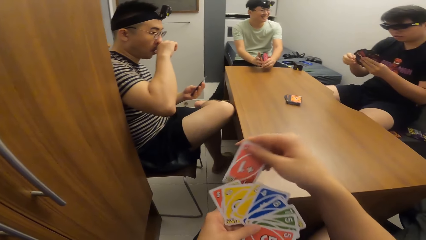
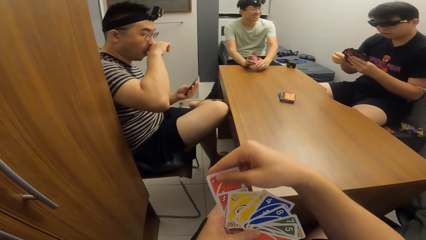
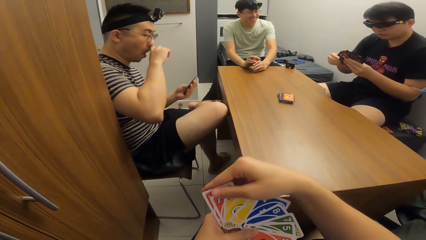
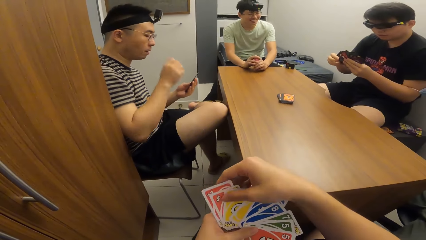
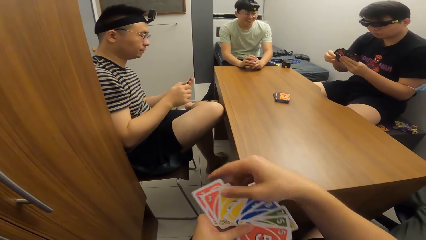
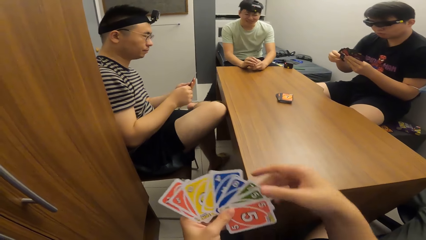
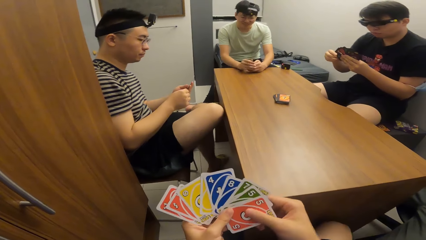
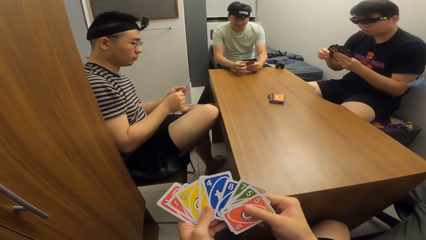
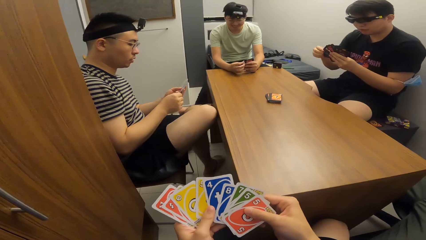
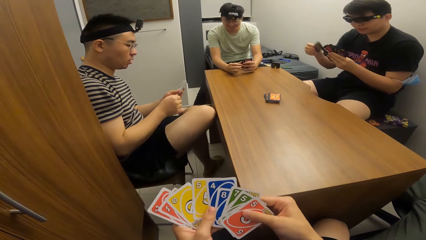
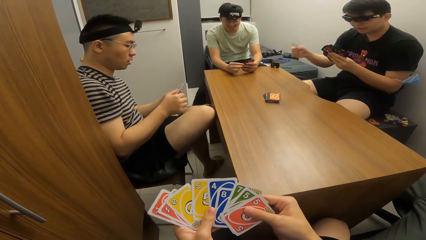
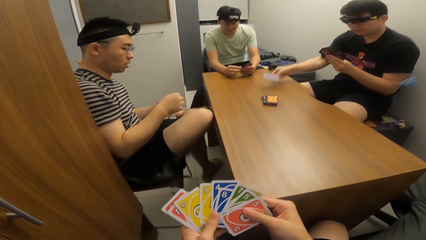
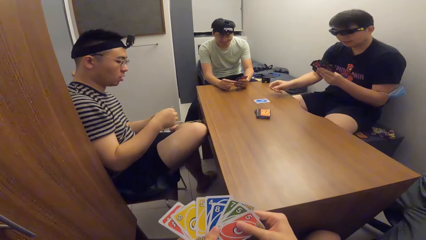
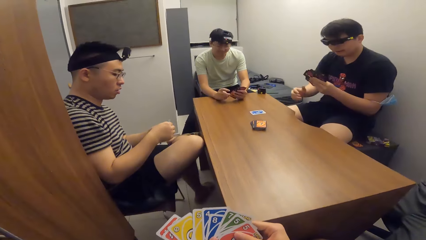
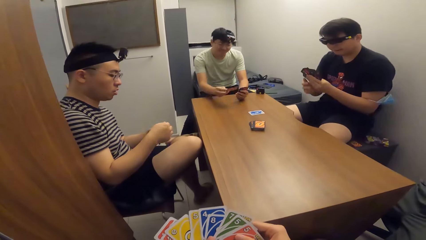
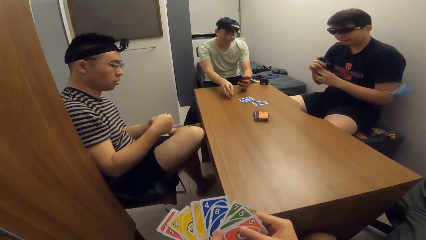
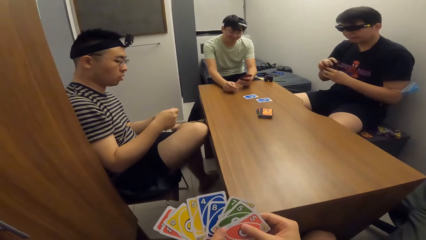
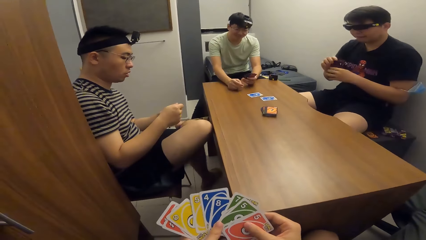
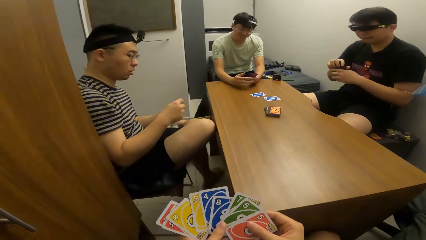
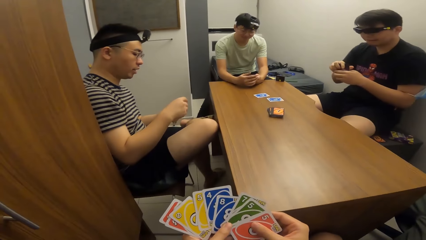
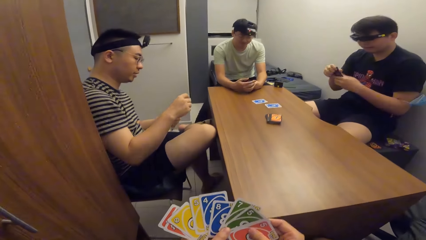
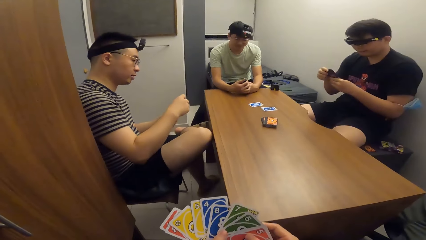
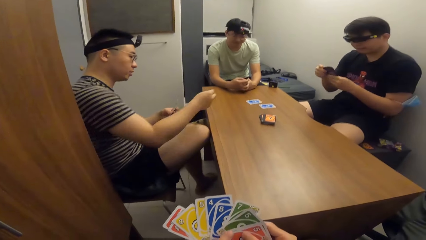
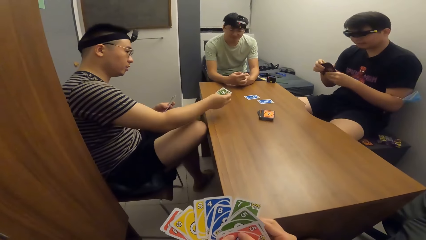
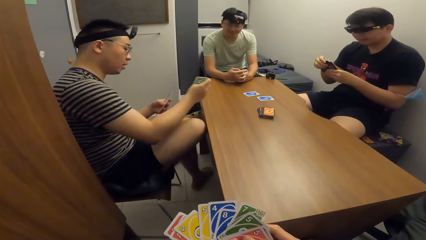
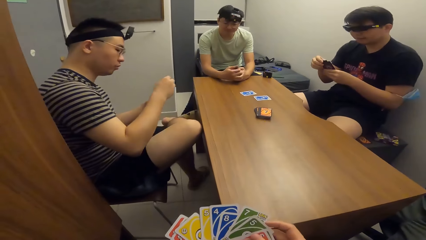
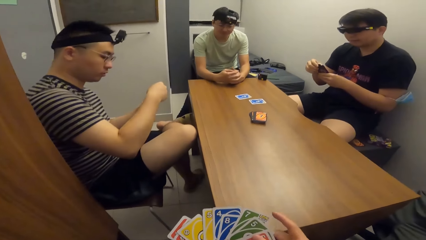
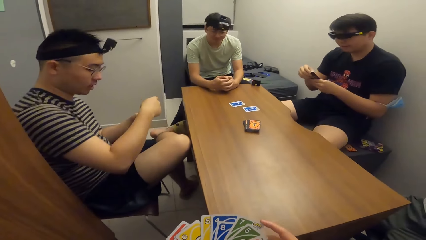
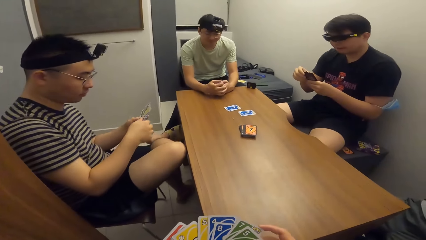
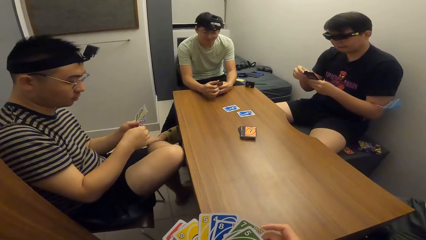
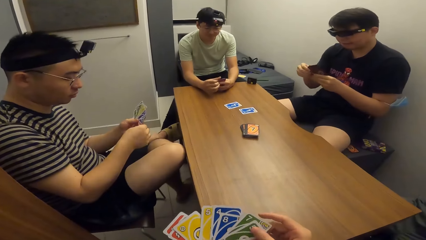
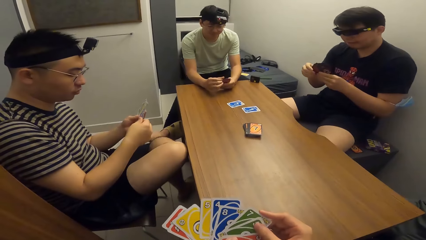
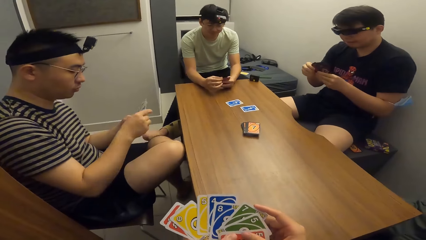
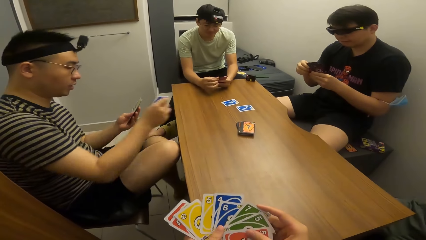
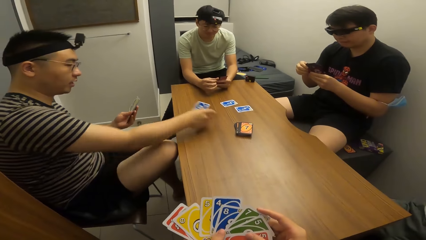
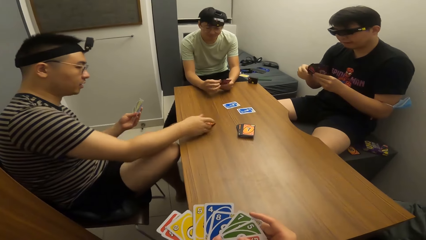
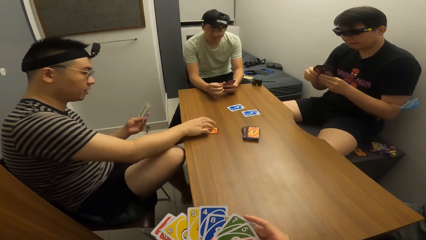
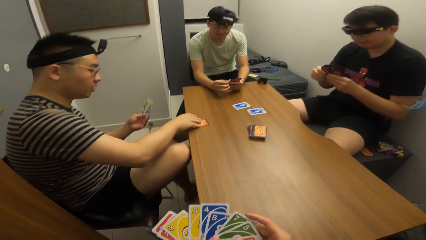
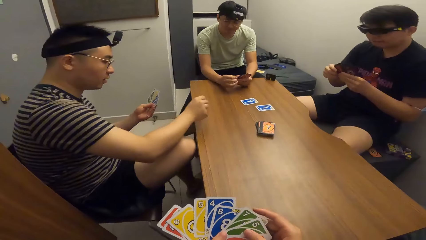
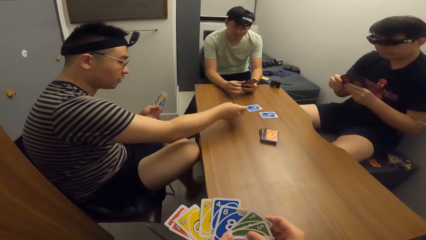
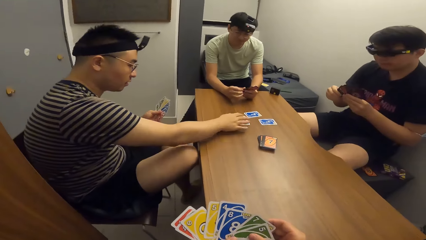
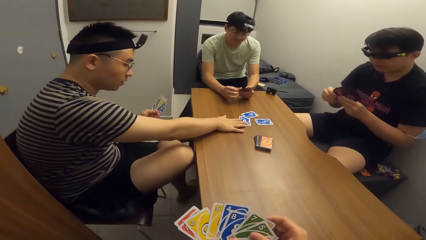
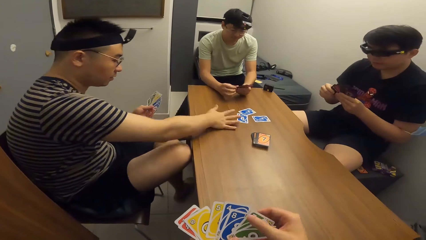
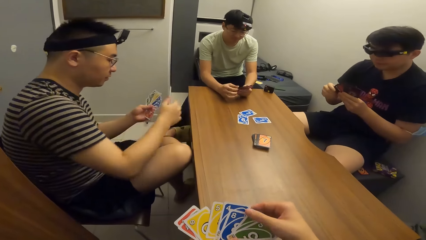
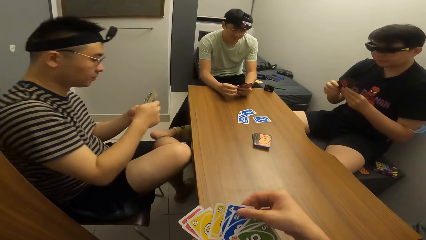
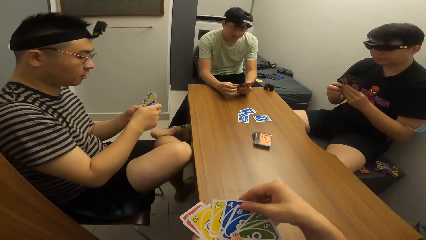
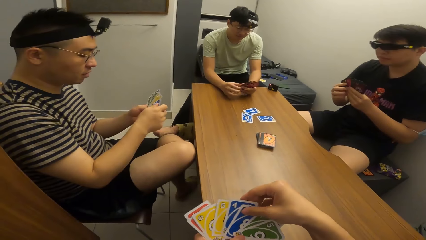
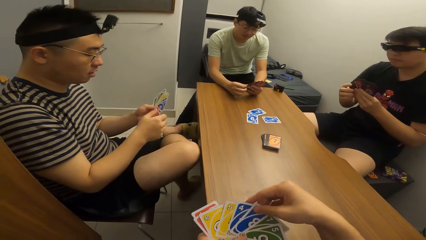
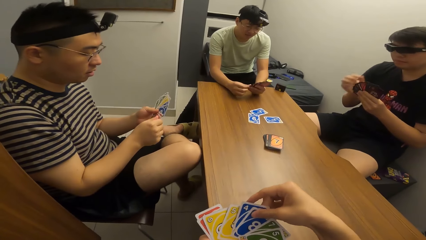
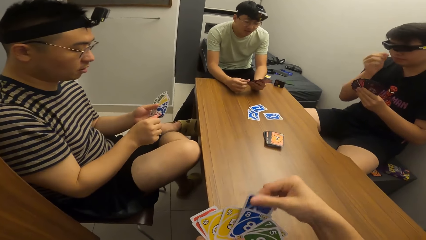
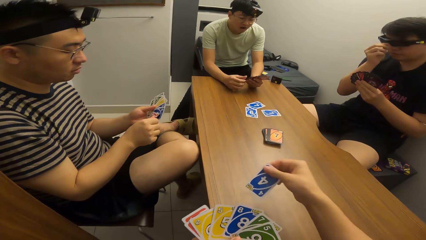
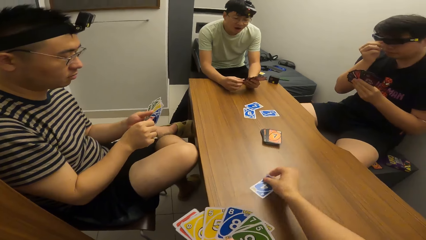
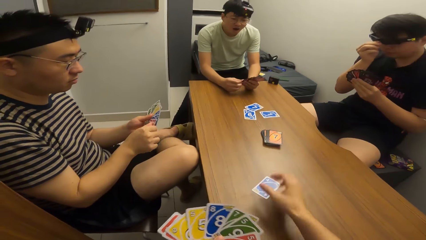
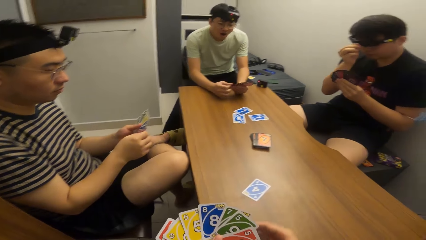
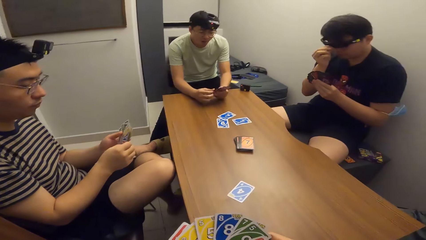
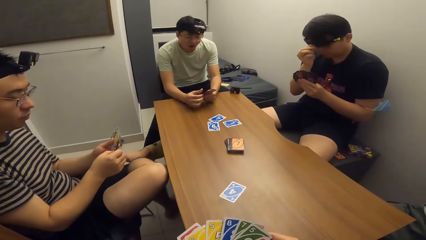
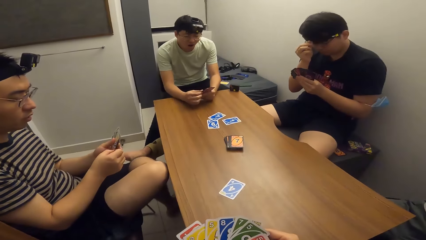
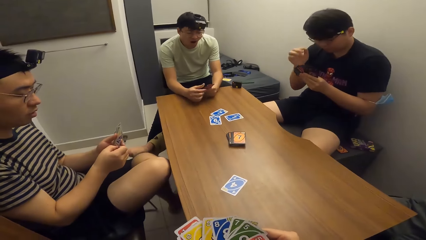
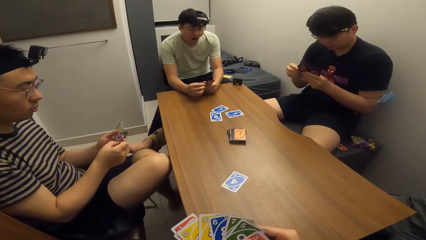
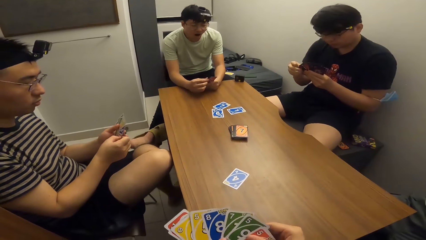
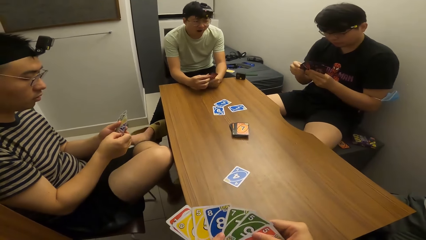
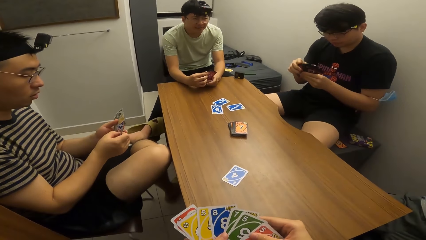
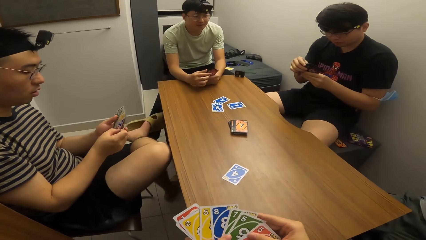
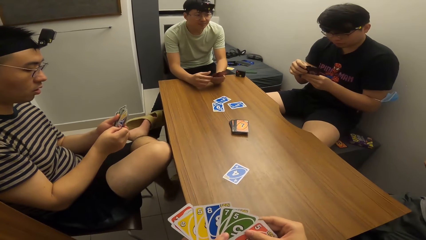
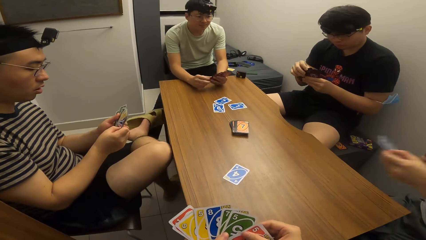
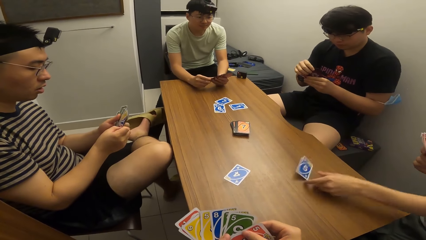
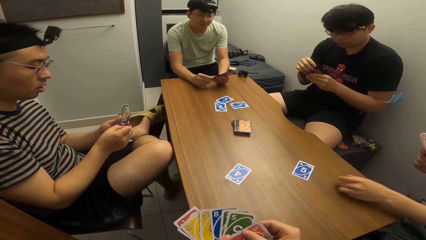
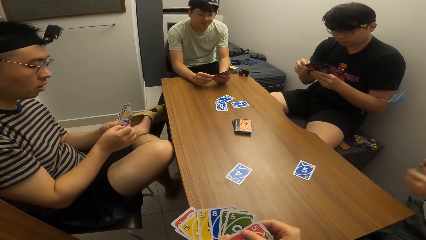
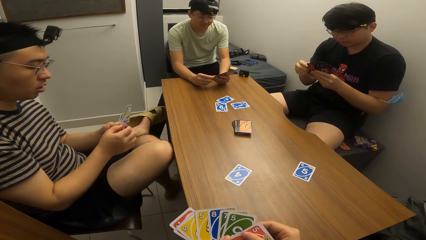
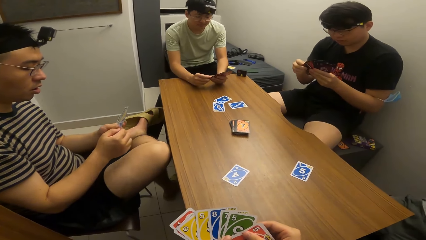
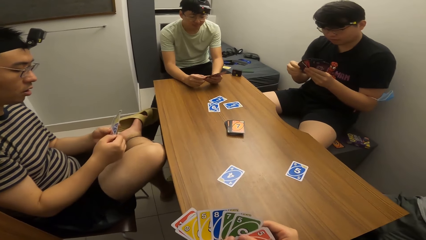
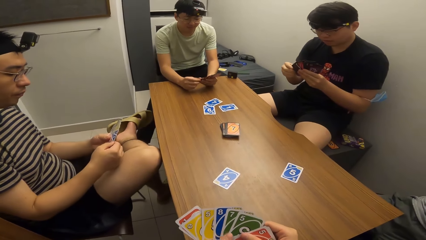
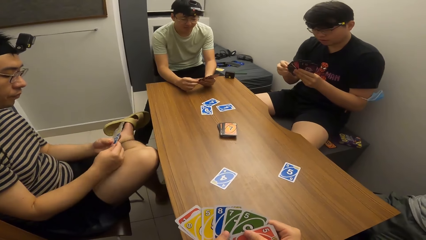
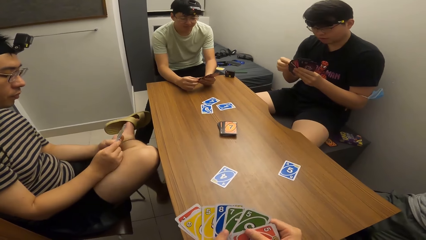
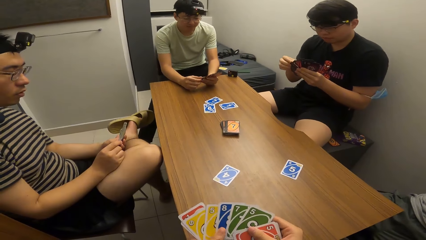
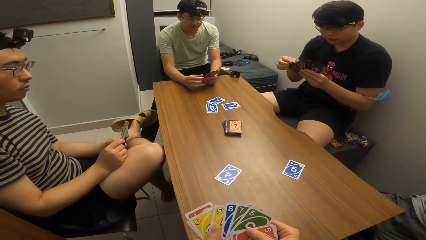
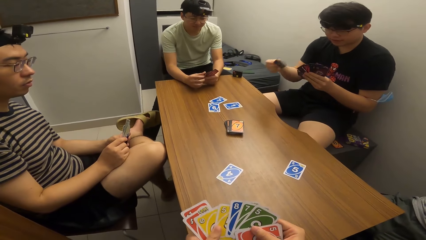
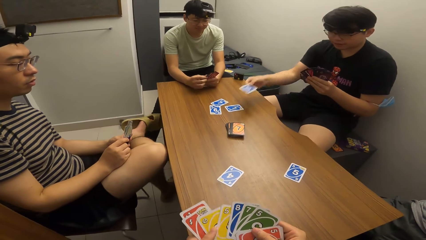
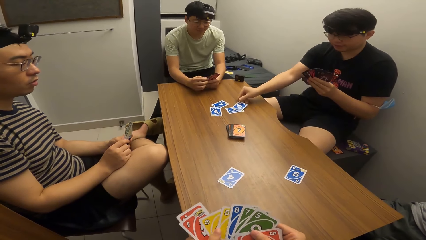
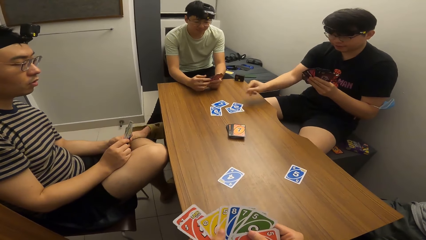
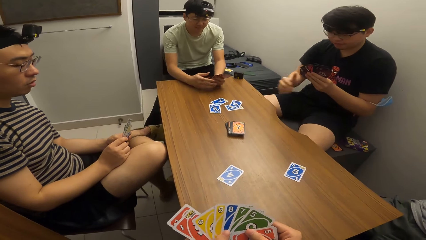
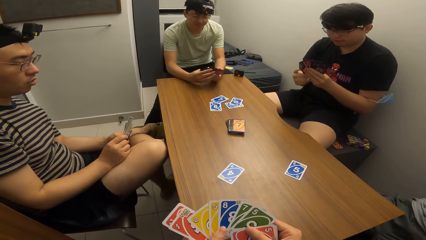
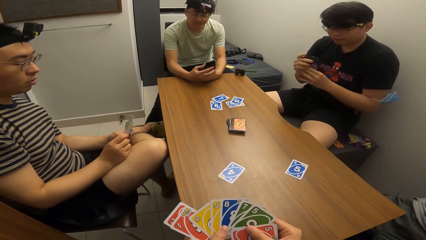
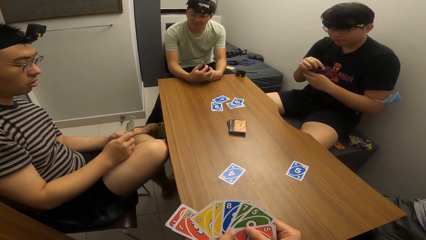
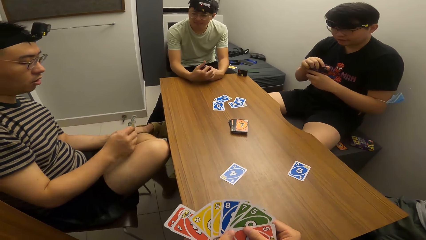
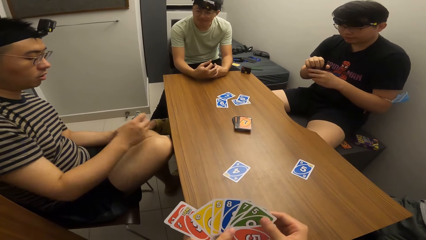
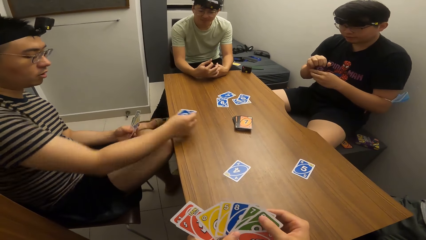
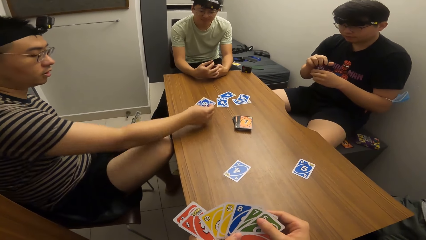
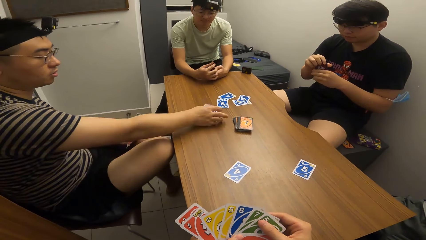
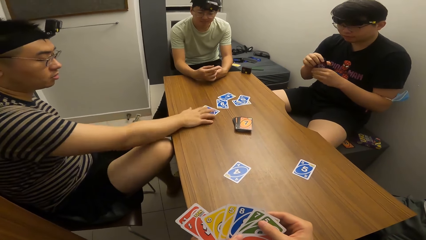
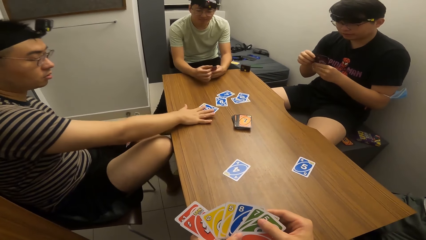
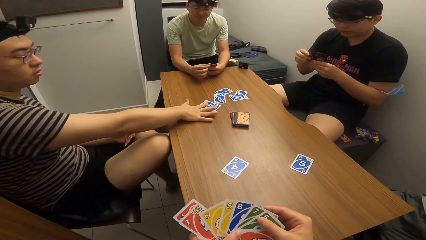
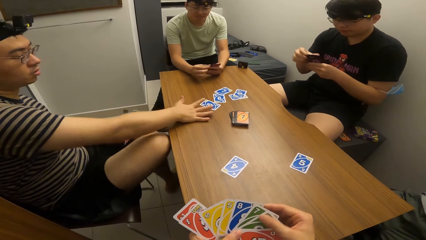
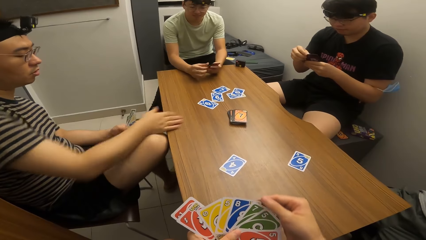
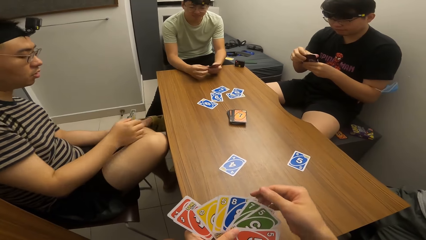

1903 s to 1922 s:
A man plays a card in his right hand on the table. Another man plays a card in his right hand on the table. A third man stretches his hand towards the table and moves the hand back. The third man plays a card in his right hand on the table, flips a card on the table with his right hand, and moves the card on the table. The camera wearer plays a card in his right hand on the table. A fourth man plays a card in his left hand on the table. The first man plays a card in his right hand on the table. The third man plays a card in his right hand on the table.
